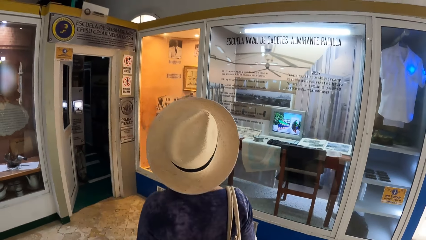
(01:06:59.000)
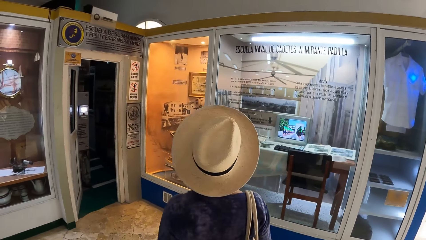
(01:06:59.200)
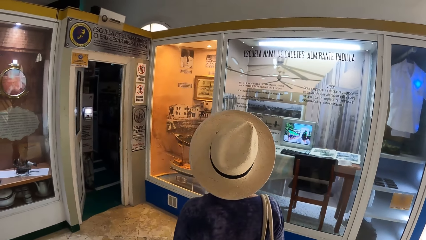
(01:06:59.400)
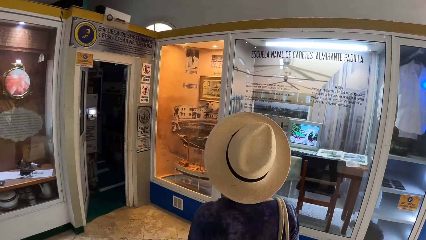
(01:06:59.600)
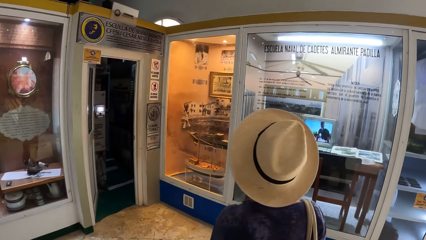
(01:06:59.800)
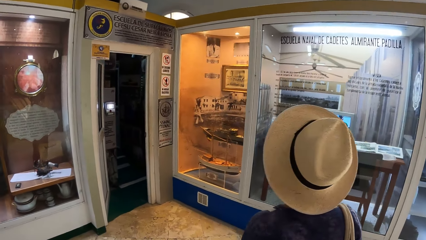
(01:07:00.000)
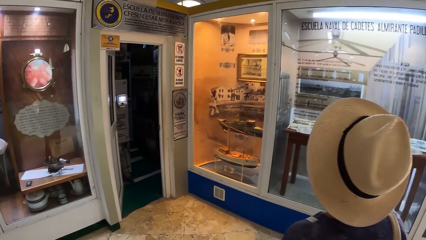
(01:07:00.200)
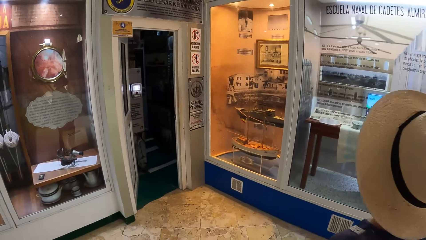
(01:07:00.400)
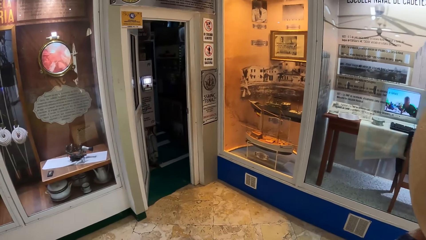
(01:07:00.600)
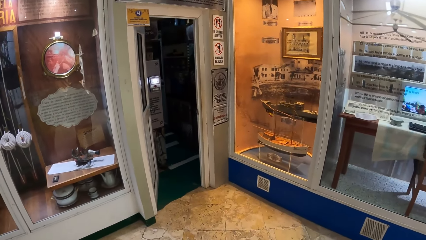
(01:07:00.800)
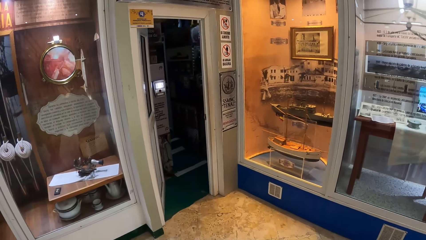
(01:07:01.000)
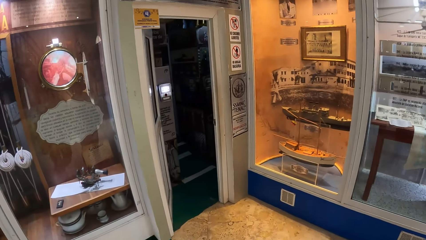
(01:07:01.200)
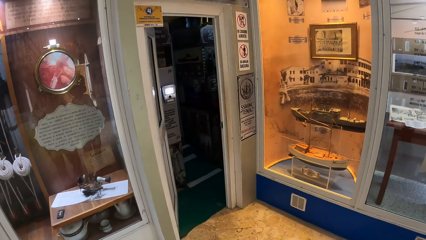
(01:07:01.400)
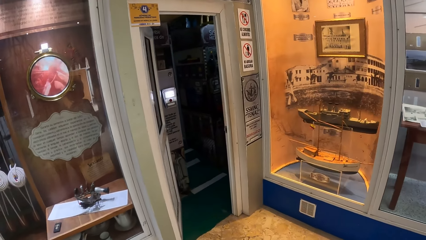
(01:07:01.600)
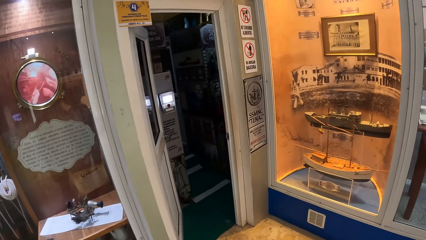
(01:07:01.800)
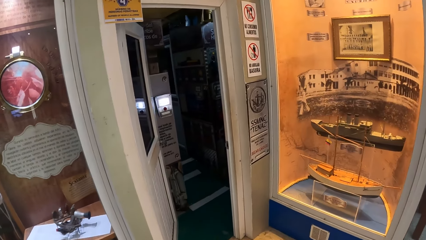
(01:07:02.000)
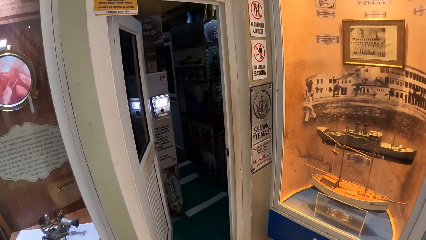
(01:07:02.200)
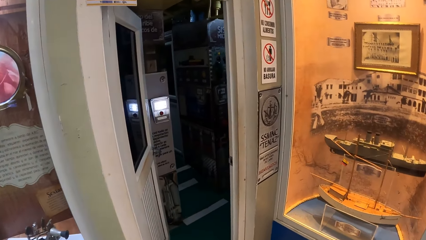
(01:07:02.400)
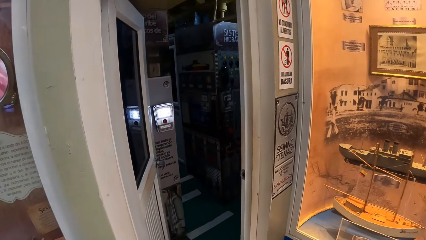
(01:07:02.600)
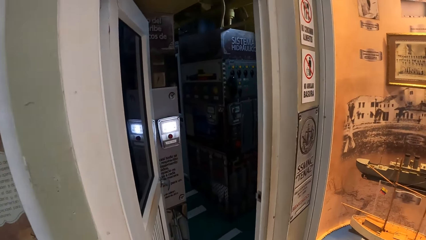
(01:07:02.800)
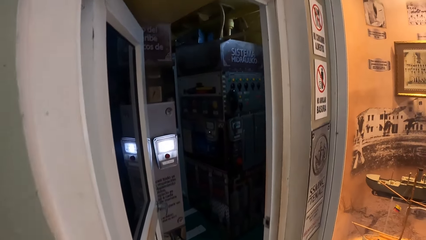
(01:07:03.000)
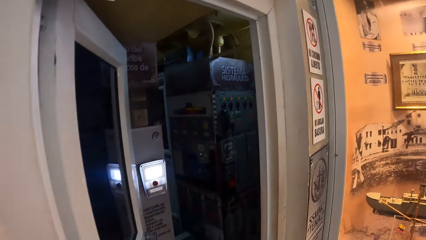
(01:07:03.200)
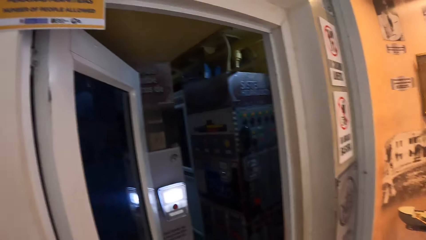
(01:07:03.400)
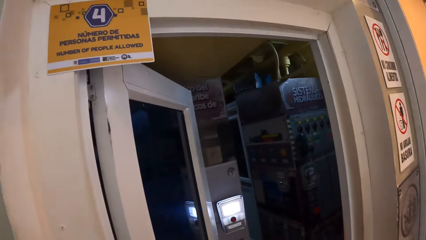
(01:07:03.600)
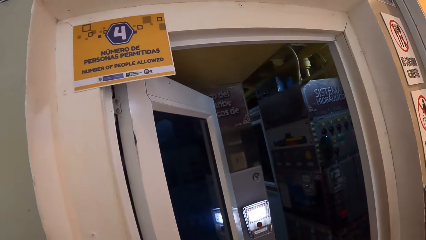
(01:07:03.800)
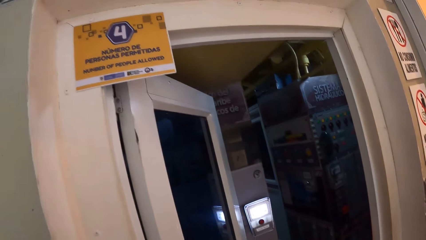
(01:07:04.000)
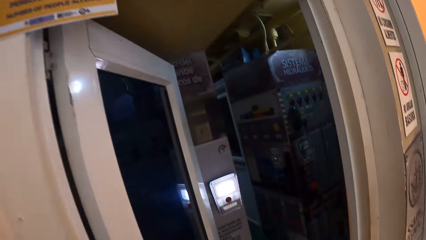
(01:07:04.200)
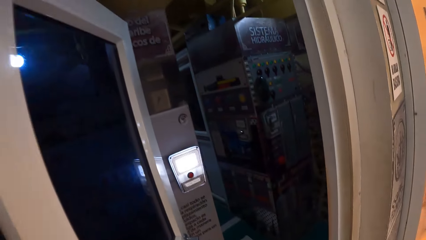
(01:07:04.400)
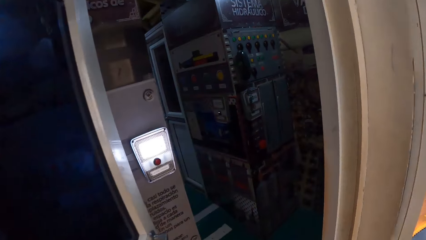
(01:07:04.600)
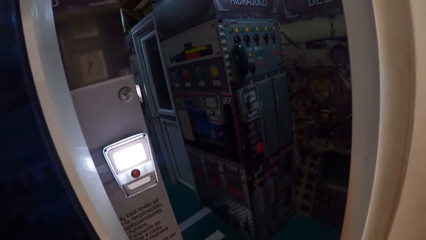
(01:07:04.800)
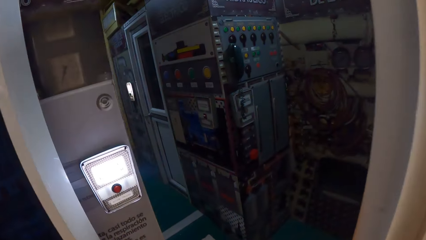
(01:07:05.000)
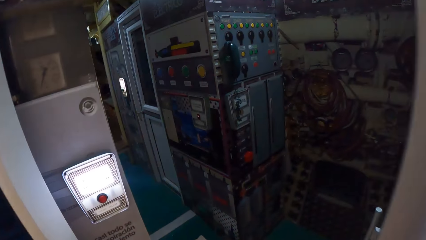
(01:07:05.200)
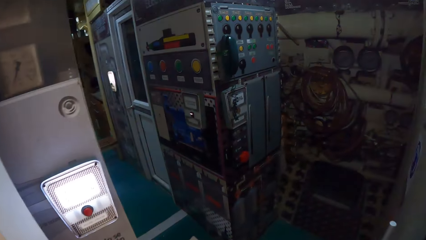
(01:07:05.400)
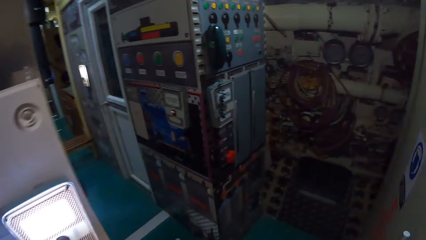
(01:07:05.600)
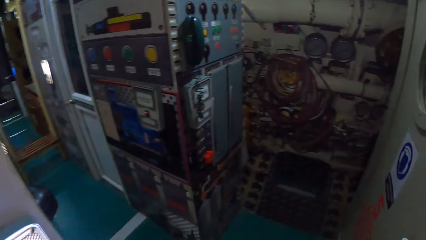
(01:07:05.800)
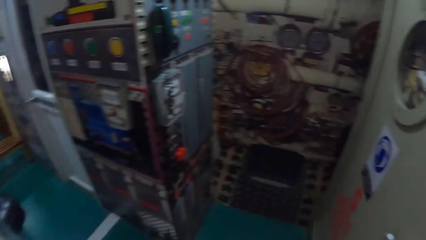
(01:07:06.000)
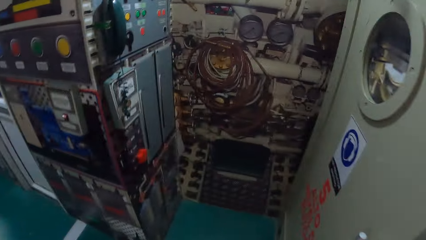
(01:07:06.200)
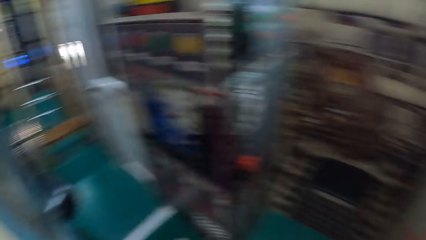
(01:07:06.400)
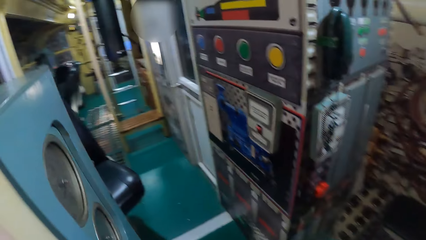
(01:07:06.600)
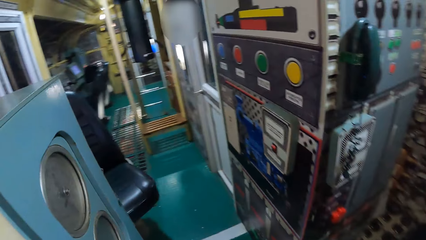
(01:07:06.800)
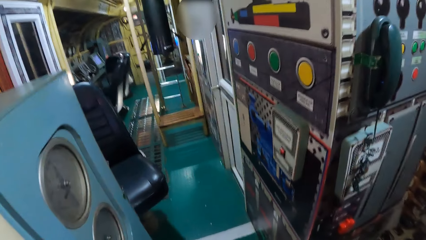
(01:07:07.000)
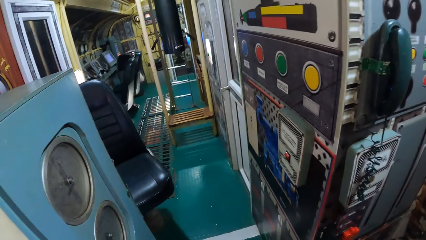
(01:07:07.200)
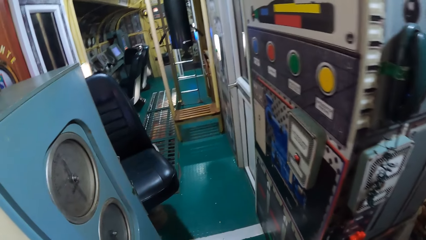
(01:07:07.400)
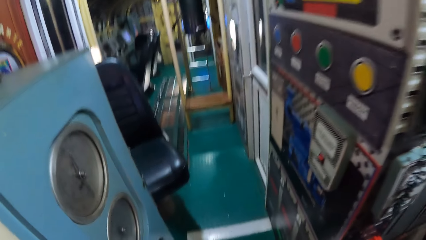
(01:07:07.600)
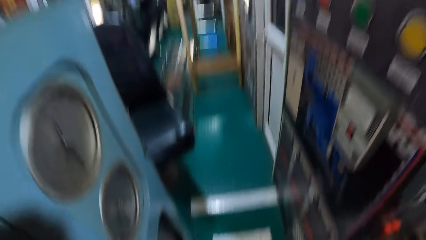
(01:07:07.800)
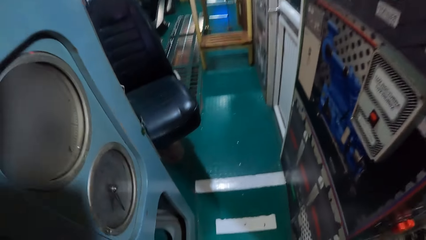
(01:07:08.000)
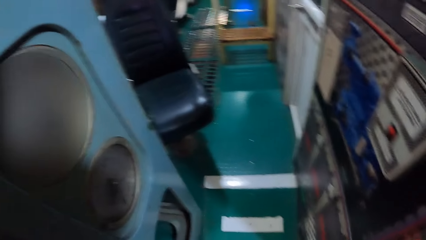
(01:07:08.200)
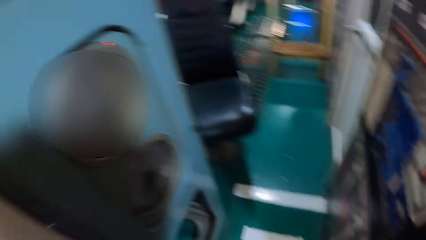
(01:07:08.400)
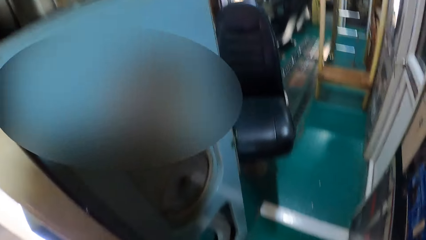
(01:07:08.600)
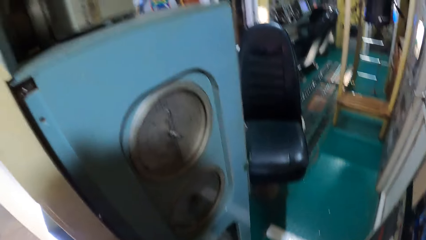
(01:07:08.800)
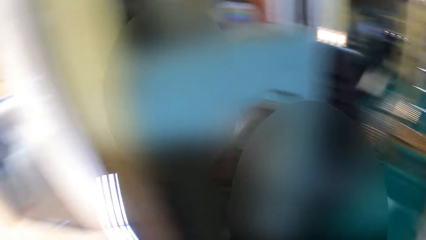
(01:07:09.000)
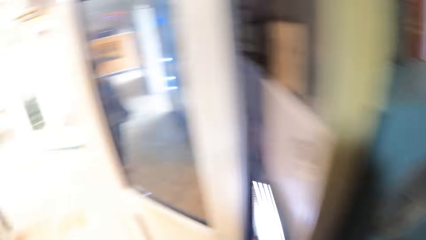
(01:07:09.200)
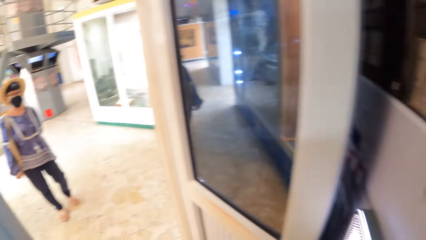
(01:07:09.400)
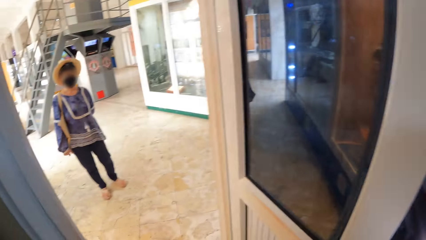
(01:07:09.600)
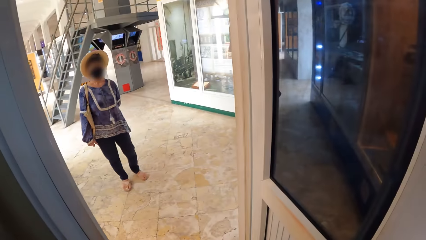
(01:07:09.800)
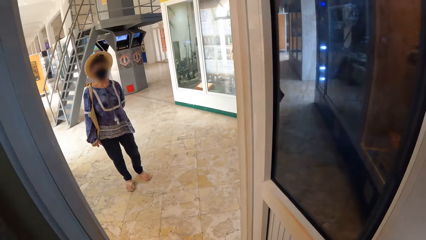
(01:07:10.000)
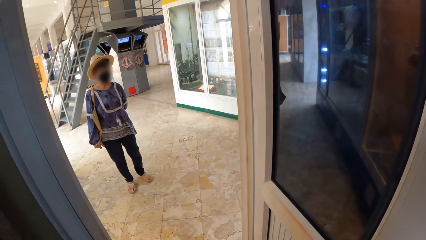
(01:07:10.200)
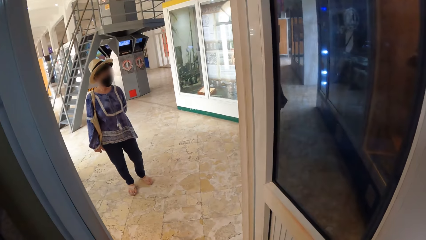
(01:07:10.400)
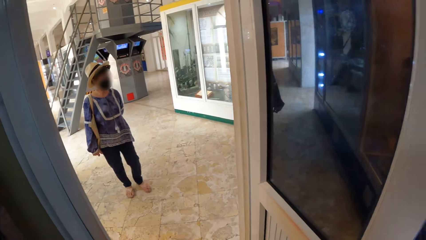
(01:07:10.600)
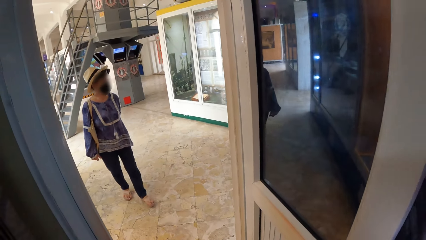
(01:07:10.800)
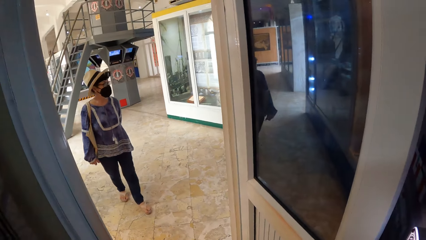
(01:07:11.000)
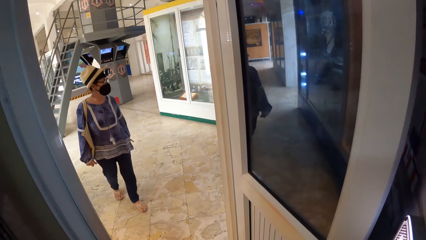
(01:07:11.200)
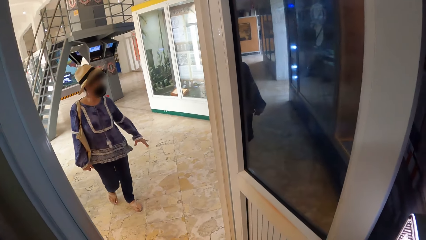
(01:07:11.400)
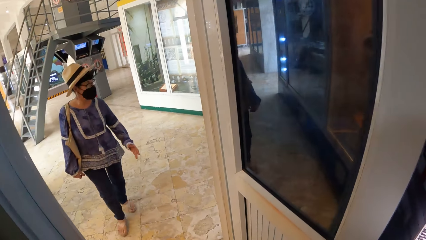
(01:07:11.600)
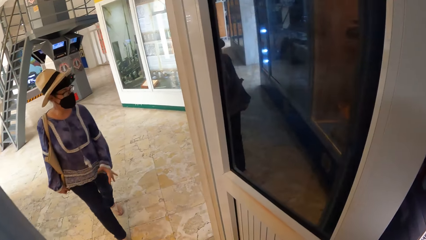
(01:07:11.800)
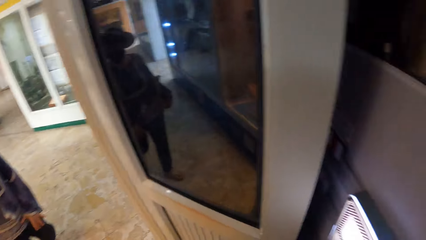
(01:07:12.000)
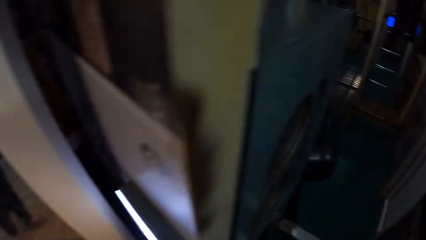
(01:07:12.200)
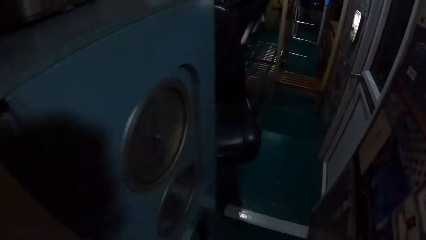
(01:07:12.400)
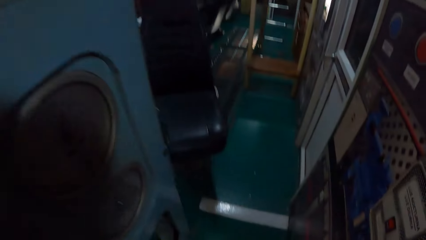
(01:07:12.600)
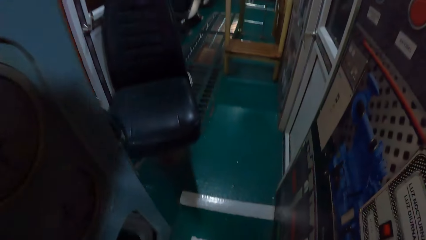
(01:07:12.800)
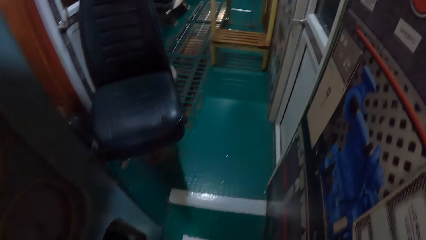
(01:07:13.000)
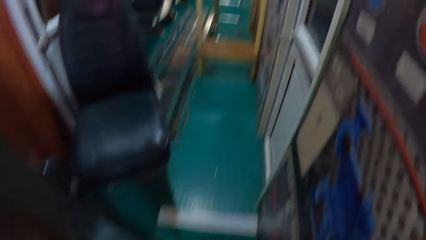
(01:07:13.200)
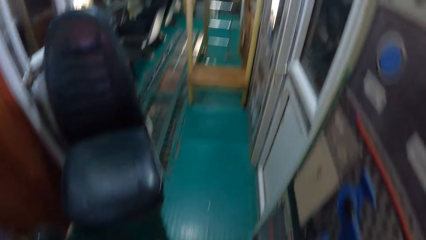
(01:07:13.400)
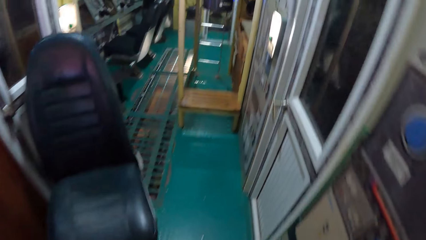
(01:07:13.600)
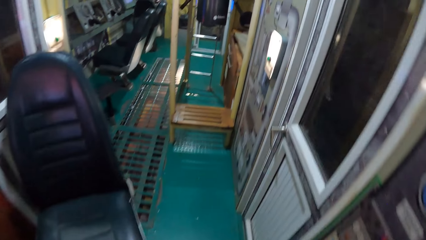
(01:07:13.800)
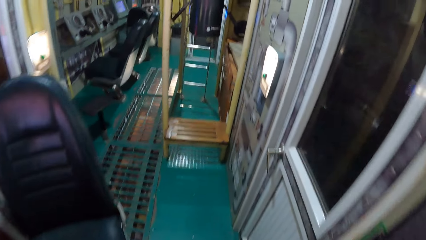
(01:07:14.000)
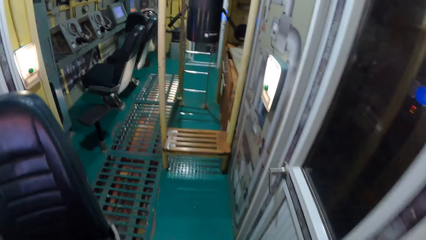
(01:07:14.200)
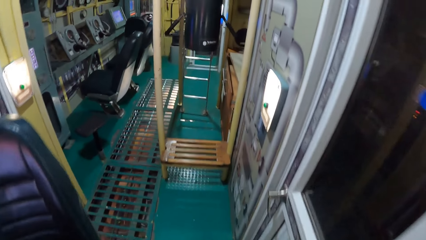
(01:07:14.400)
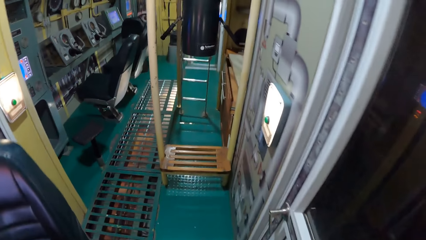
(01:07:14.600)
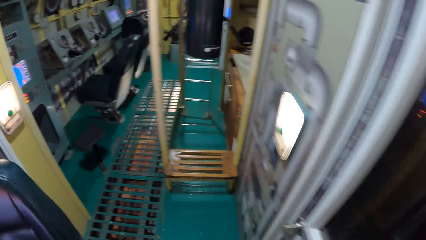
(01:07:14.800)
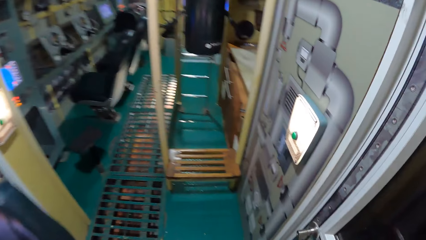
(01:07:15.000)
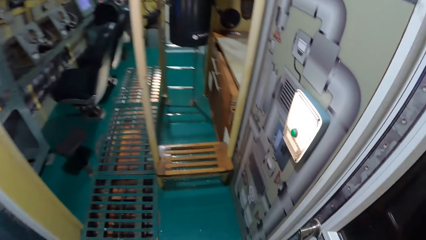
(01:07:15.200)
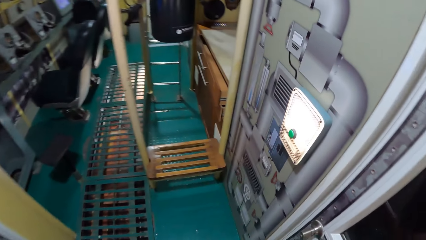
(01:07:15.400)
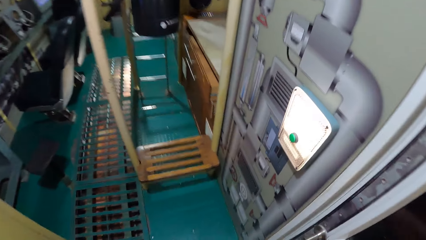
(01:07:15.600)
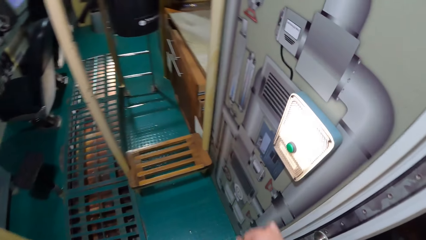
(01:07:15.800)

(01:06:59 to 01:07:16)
The camera wearer walks inside an engine room. The woman walks inside the engine room.
